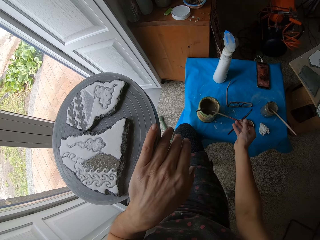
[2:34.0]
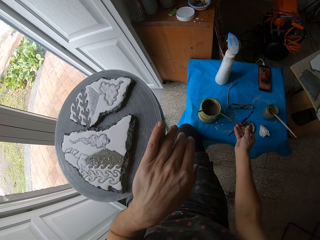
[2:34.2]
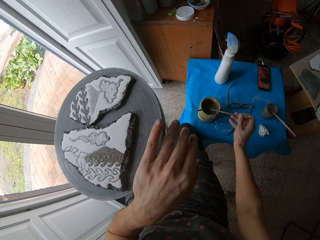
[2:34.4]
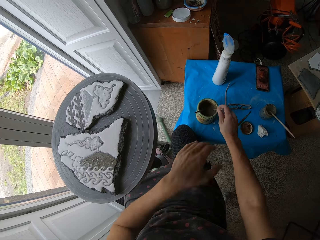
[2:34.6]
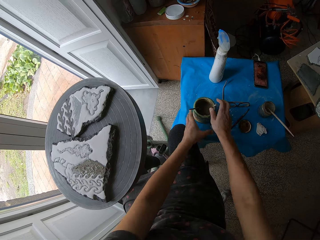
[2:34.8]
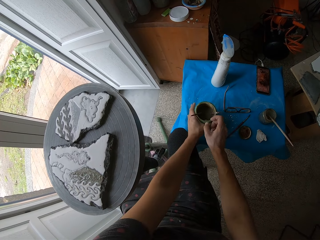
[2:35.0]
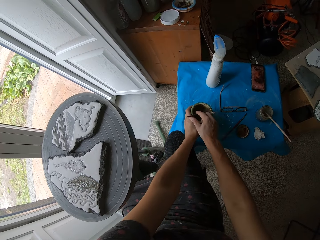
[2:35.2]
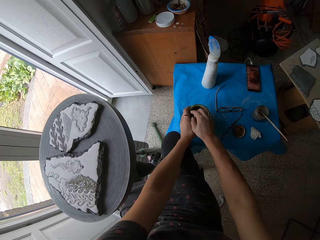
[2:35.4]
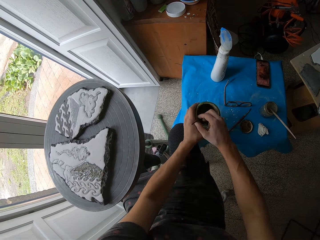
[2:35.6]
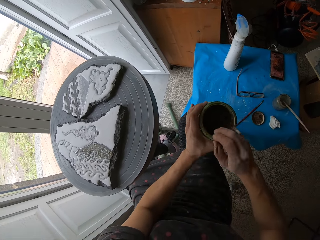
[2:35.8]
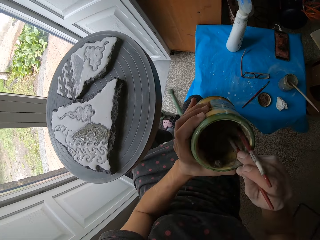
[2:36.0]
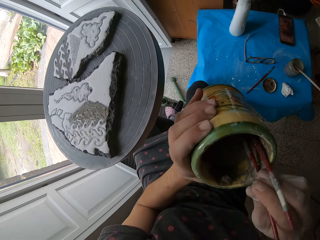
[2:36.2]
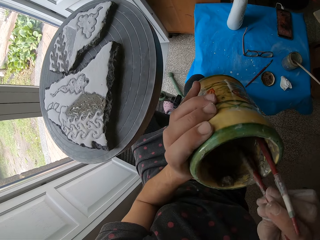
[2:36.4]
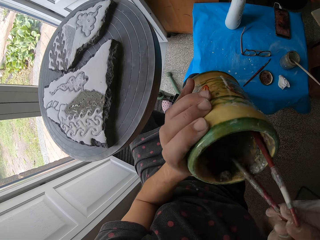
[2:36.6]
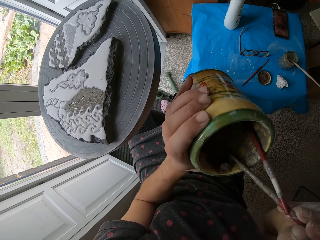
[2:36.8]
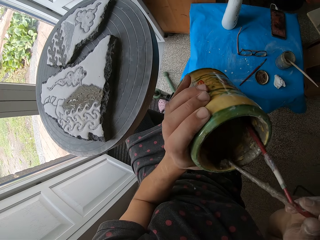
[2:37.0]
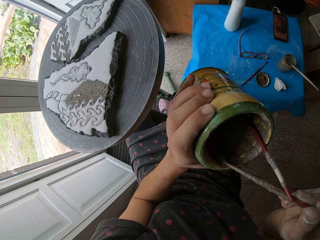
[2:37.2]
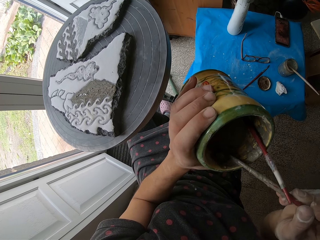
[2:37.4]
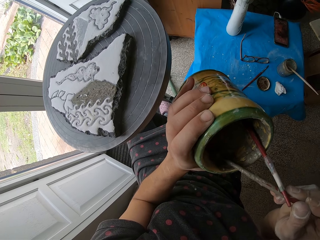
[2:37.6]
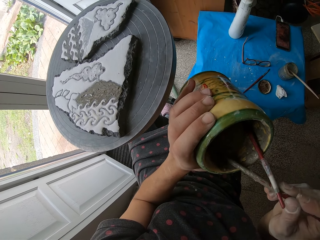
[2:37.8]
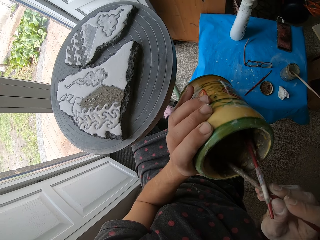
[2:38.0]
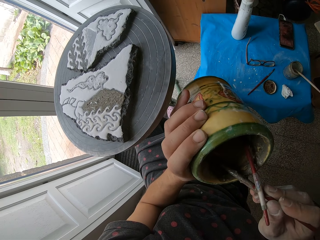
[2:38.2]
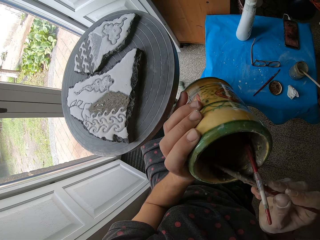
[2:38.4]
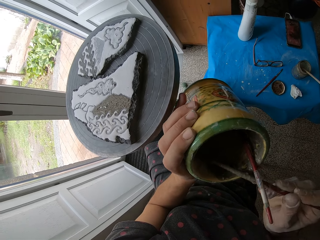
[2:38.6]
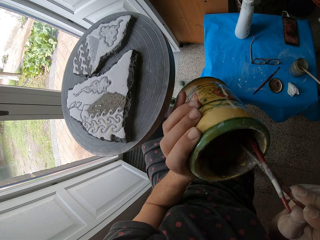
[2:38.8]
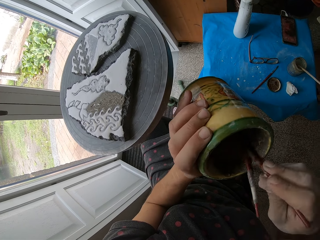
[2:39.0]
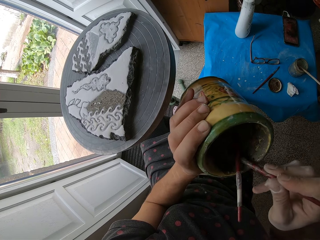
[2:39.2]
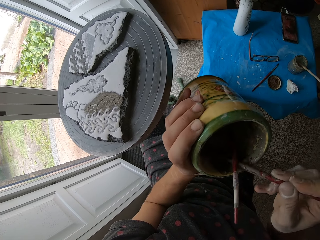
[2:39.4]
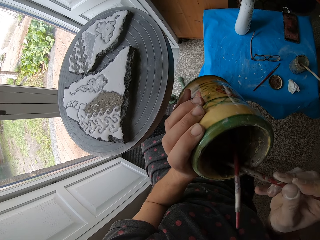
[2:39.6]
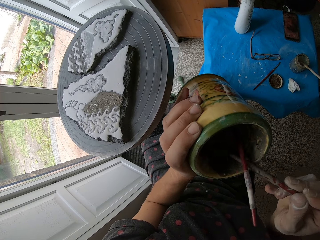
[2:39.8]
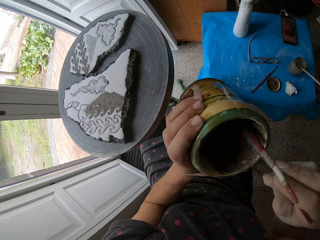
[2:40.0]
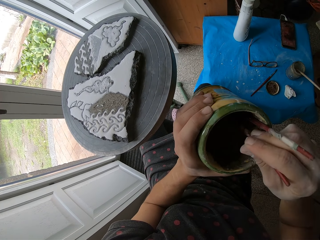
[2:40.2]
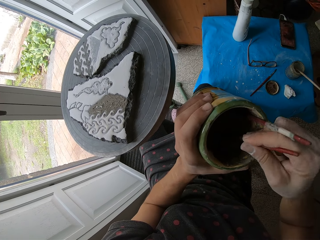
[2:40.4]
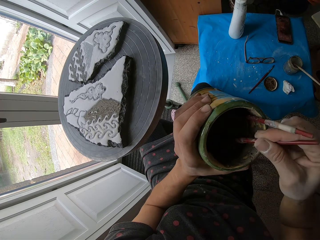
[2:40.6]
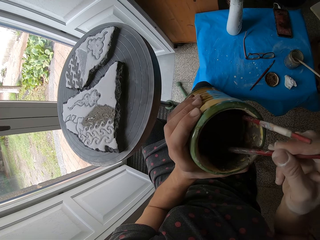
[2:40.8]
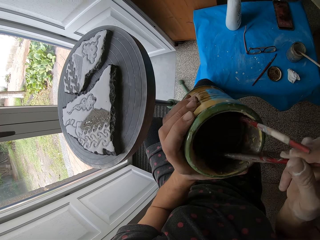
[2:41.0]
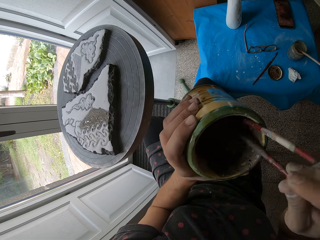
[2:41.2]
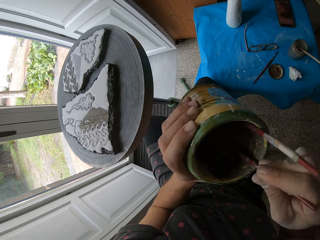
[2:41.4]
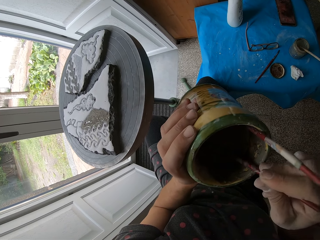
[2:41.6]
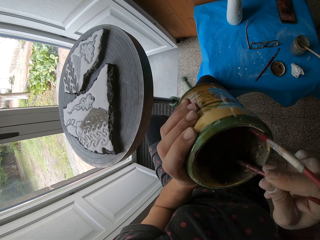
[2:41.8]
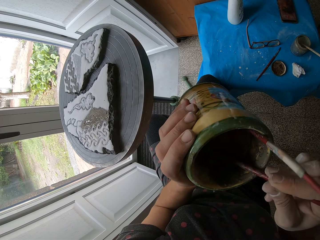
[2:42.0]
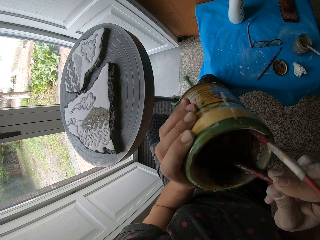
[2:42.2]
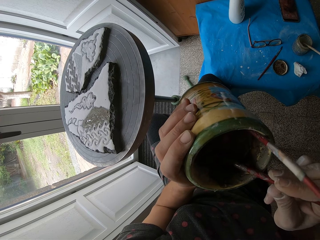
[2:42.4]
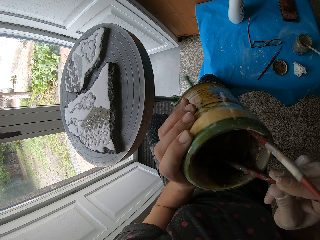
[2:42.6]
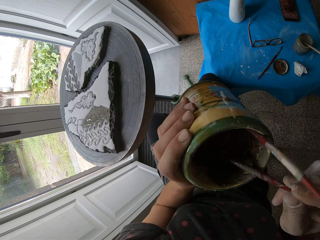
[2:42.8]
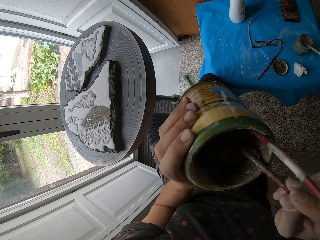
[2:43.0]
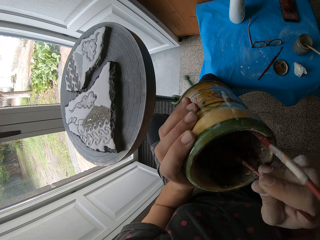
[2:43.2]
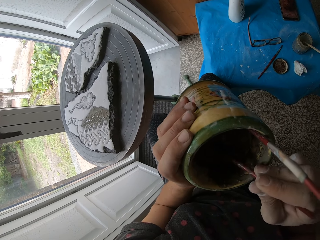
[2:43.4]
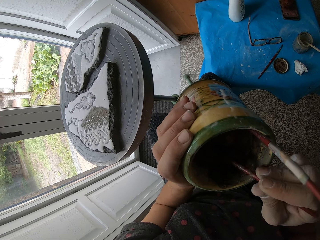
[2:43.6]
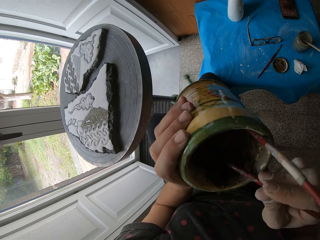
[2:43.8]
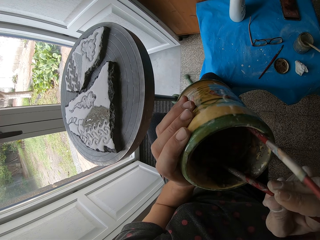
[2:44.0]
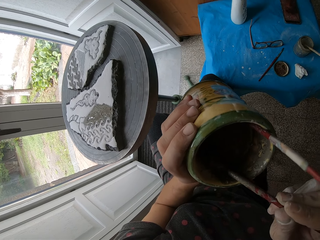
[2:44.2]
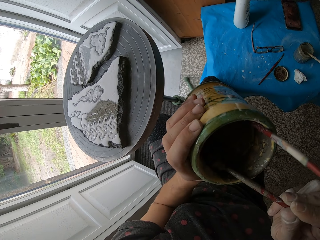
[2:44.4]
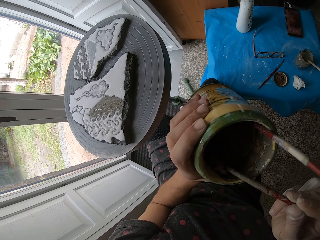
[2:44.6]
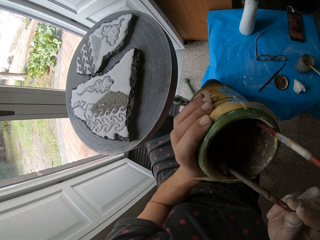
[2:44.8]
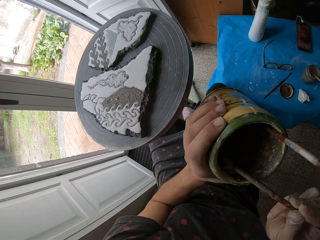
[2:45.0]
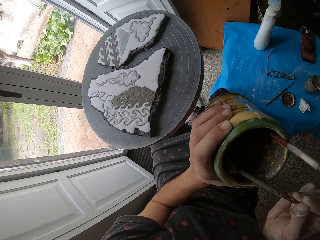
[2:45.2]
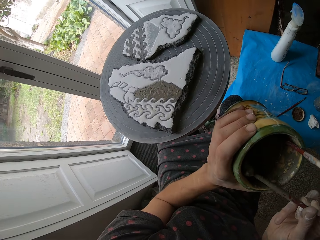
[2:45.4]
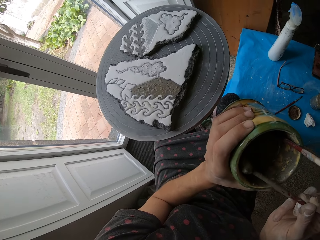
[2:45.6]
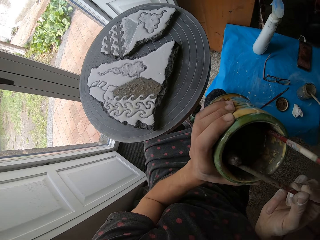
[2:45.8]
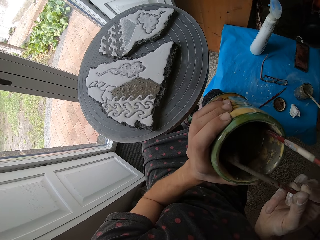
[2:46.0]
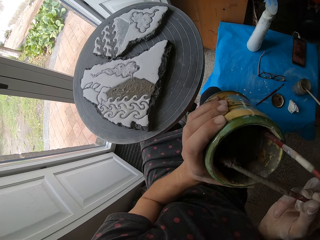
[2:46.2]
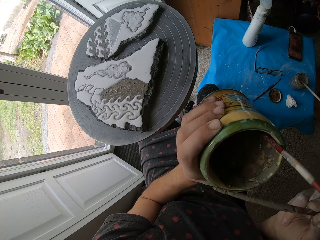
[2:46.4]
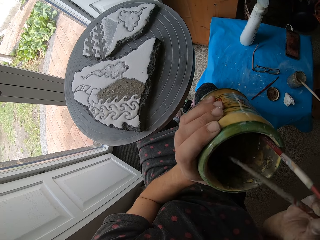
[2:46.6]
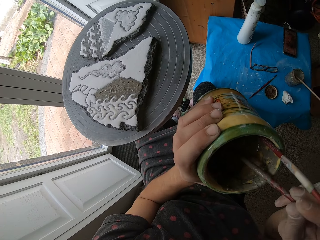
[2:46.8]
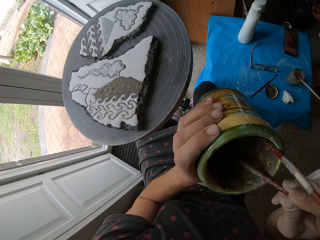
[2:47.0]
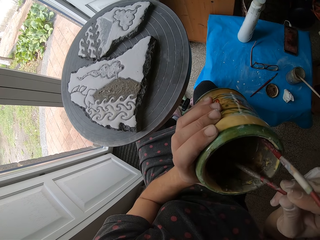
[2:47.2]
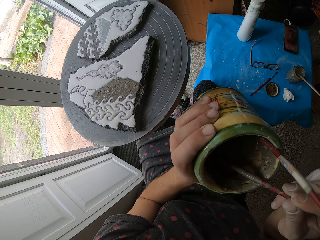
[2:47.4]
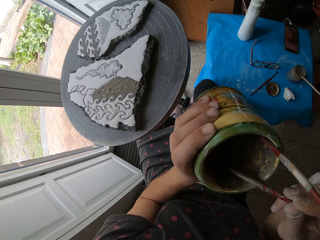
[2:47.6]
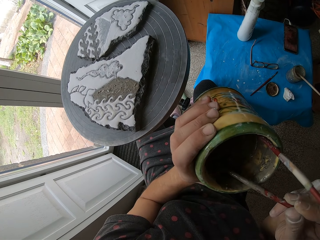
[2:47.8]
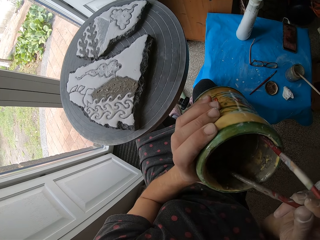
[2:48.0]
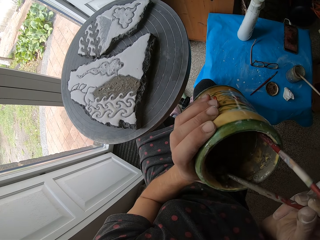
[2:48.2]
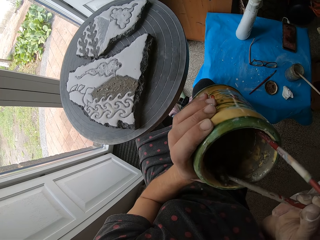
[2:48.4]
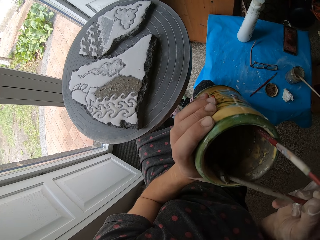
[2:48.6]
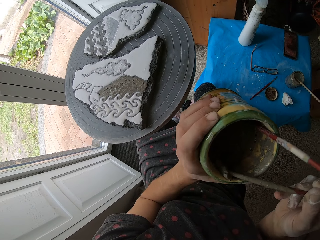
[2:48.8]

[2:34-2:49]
The camera wearer lifts up the container with the mixture. They stir the mixture with the paint brush. They pick paint.

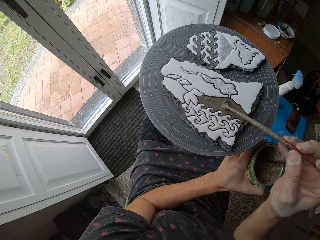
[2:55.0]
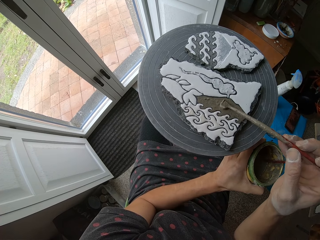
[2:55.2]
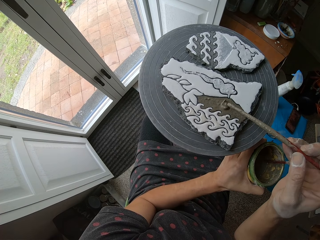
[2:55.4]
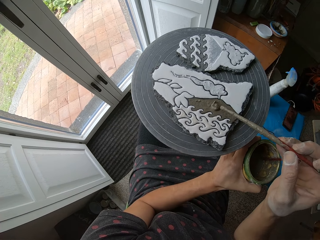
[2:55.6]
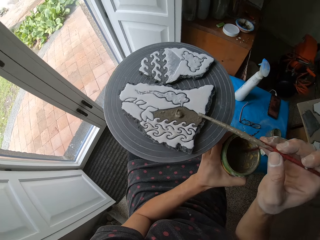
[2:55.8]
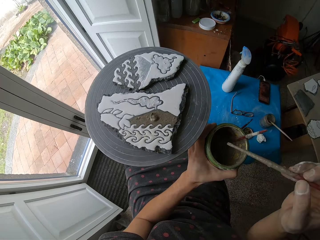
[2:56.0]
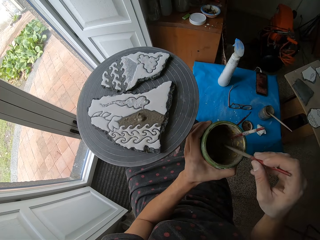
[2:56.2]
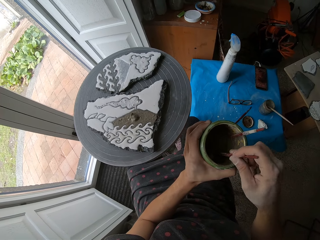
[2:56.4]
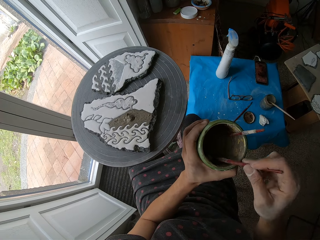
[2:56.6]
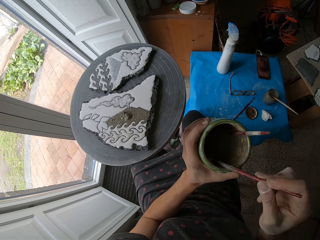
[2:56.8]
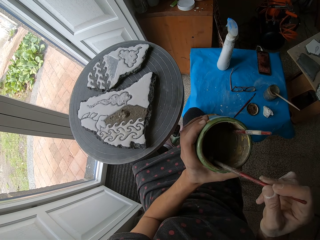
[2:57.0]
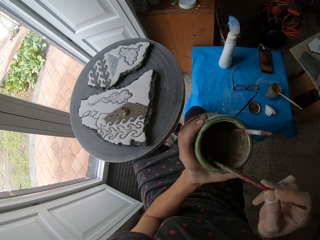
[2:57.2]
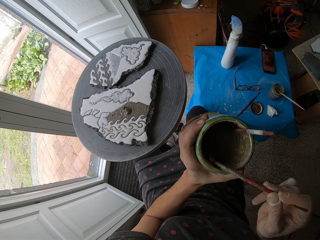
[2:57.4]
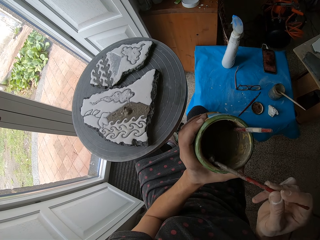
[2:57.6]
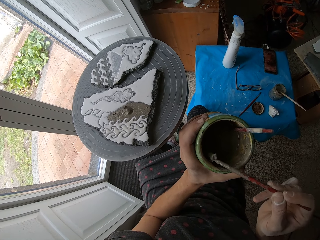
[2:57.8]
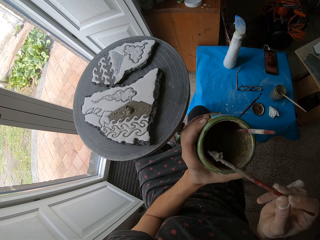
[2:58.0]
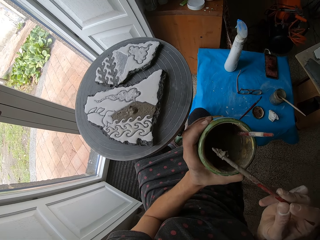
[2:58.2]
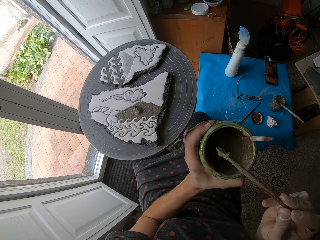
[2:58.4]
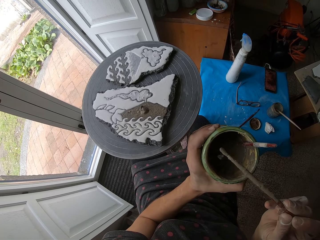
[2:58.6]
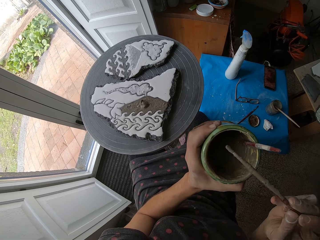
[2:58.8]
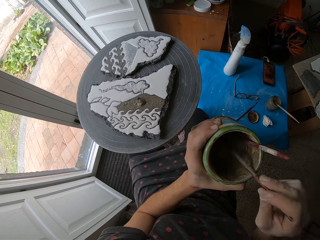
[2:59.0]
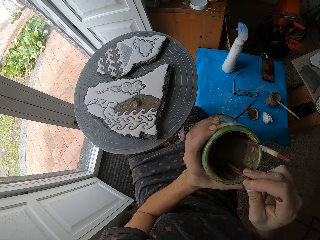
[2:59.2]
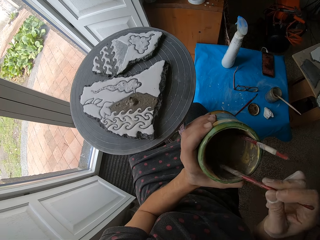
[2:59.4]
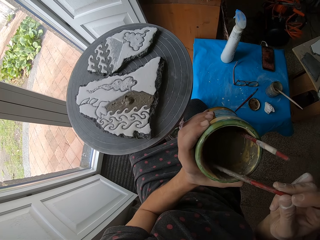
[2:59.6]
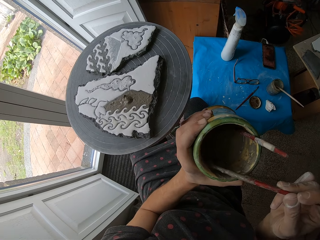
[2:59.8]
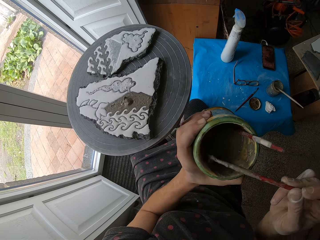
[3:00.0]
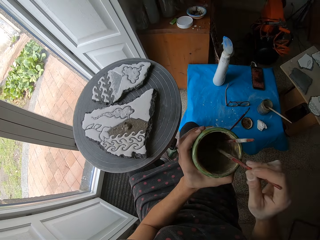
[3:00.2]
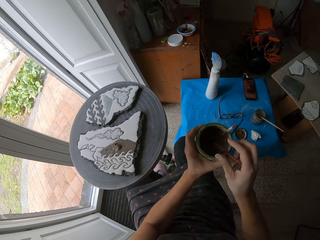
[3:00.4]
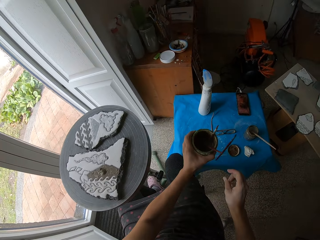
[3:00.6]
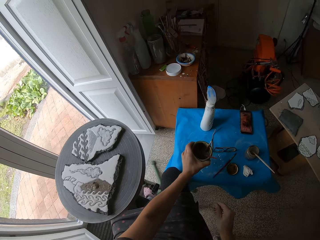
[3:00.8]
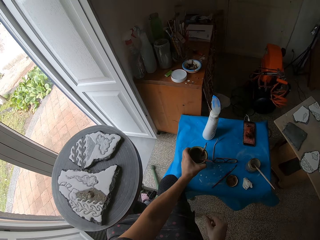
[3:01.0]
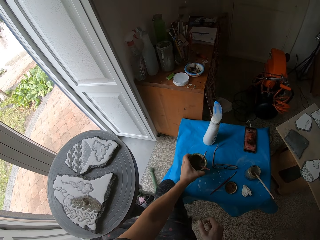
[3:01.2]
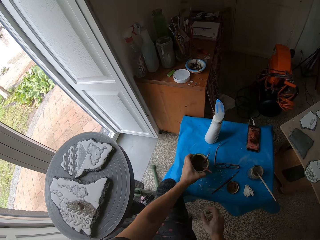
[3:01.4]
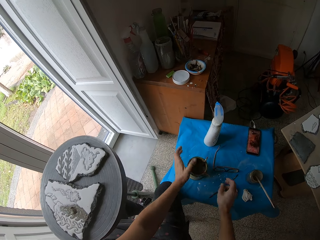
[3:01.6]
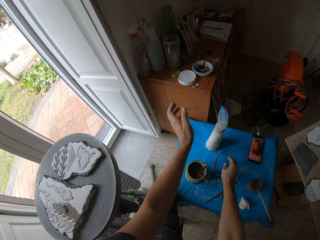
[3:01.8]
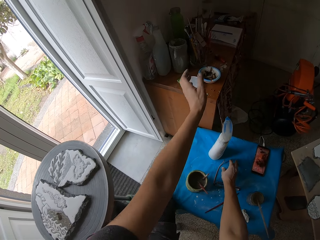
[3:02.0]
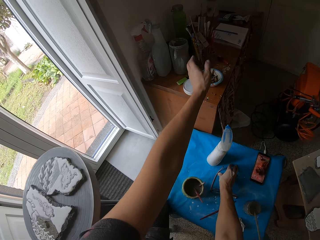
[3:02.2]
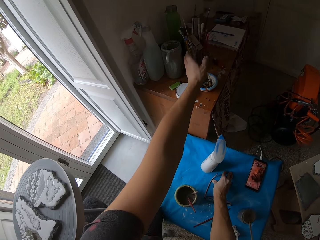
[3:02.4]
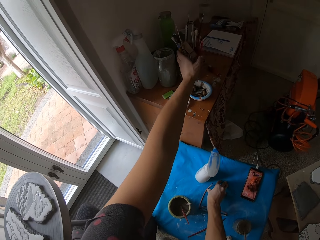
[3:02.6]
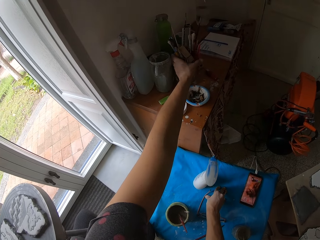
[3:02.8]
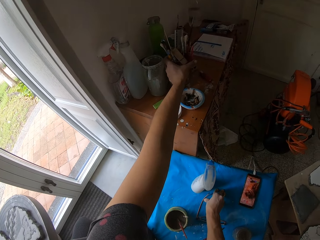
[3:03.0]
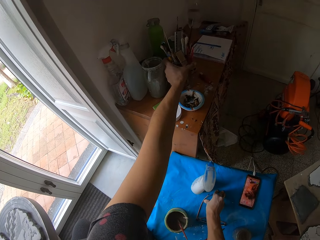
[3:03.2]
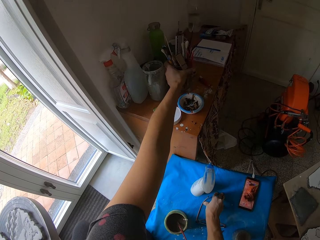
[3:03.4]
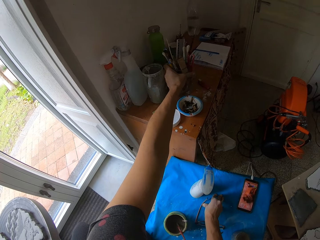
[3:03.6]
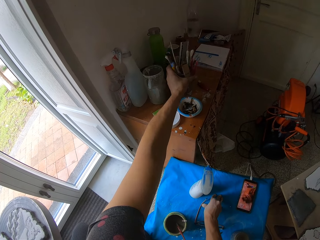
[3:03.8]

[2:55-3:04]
The camera wearer picks paint. They put the container with the mixture on the table. They pick brushes.
